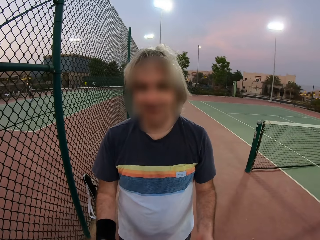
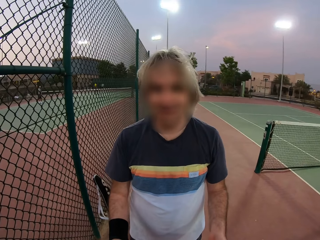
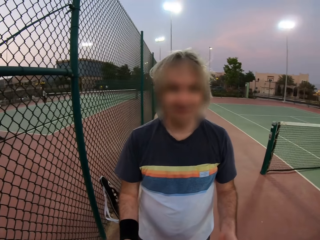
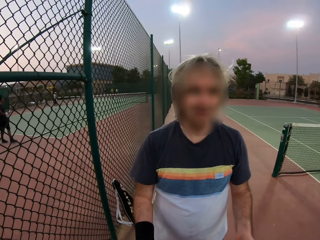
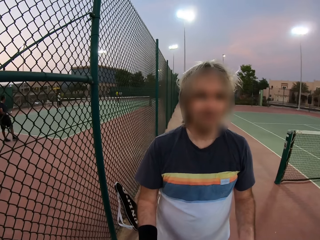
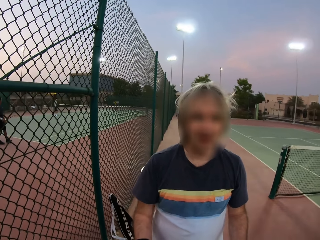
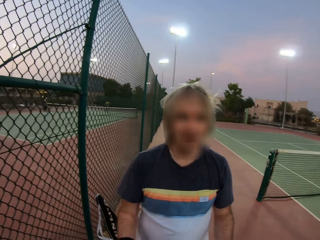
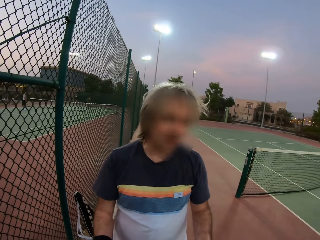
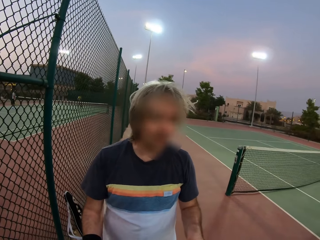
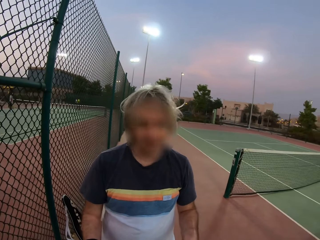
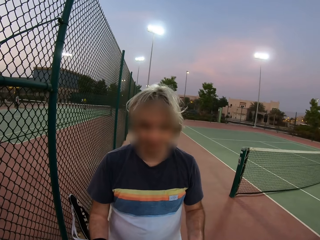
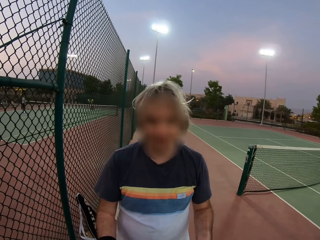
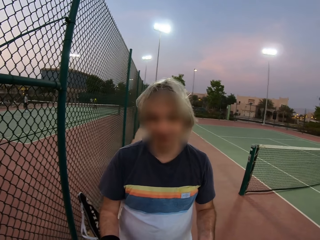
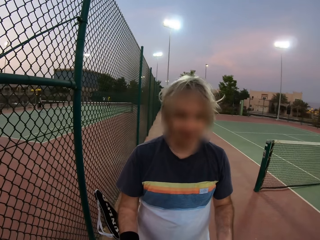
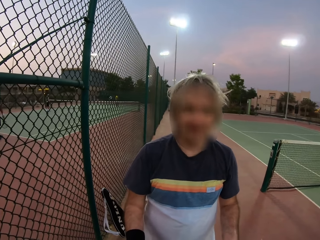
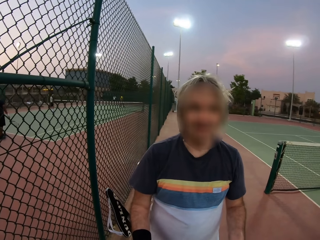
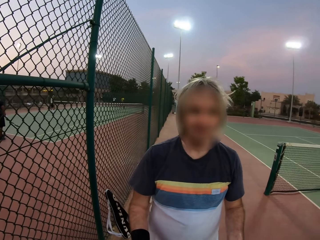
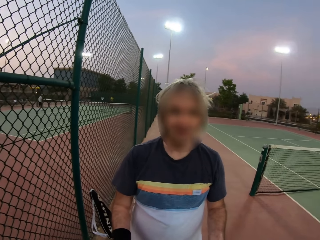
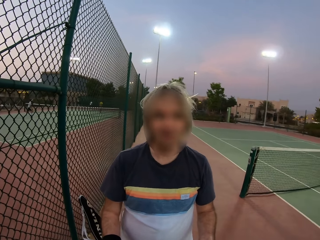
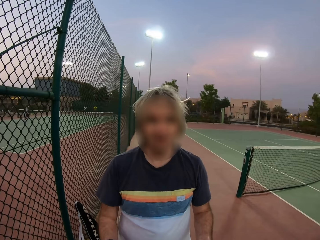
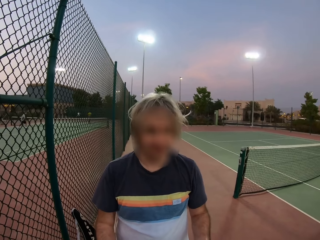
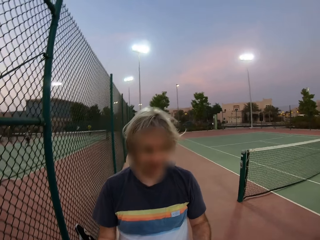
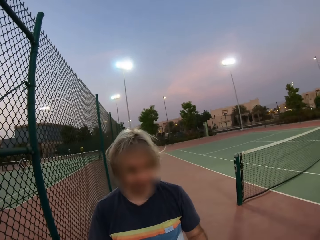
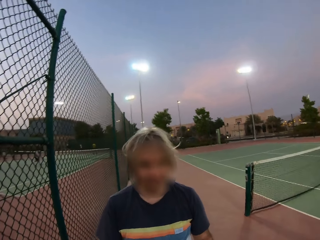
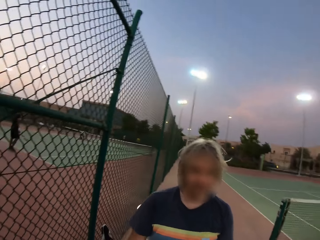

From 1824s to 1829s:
The camera wearer converses with a man.

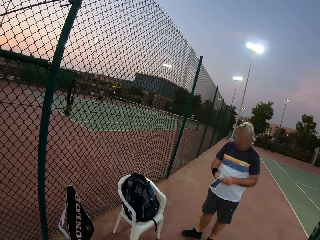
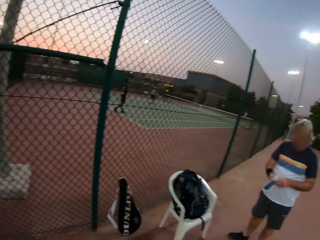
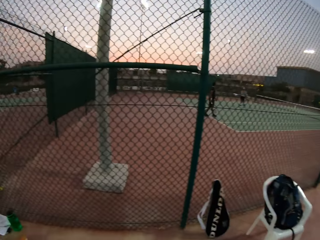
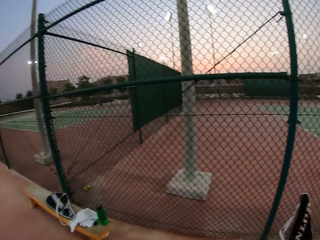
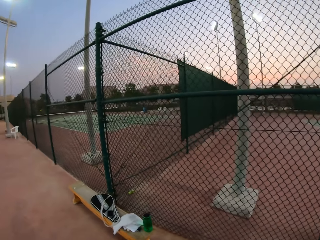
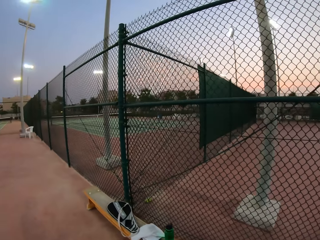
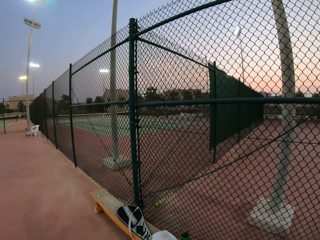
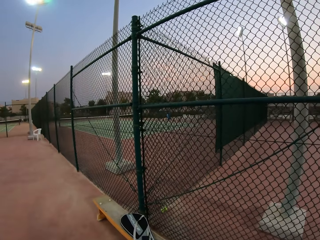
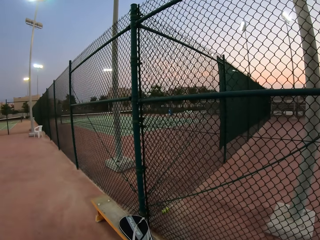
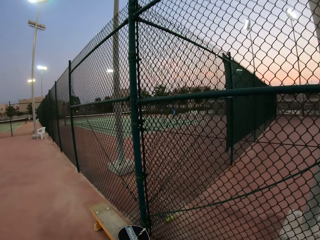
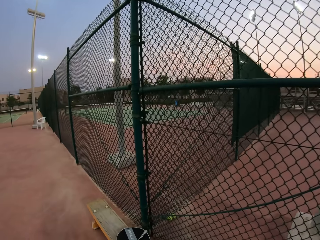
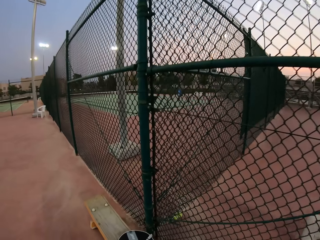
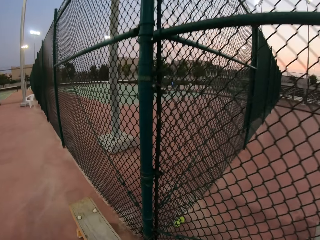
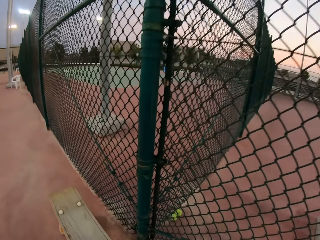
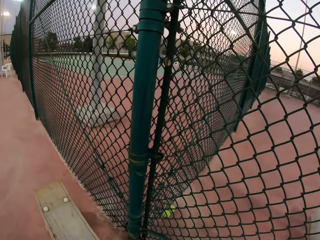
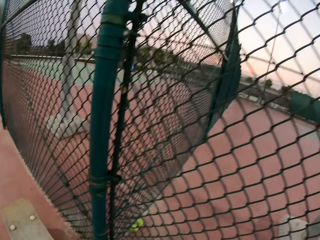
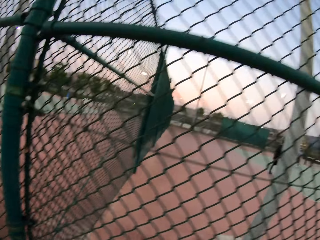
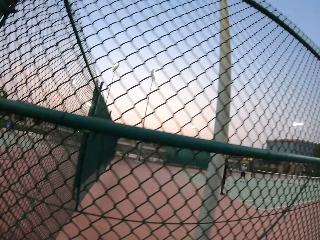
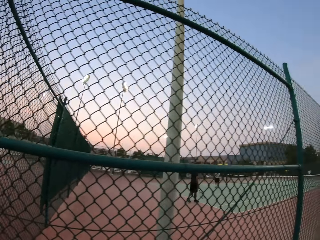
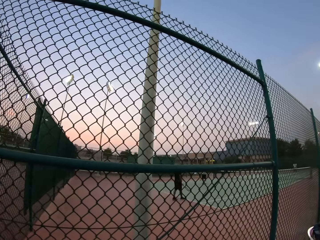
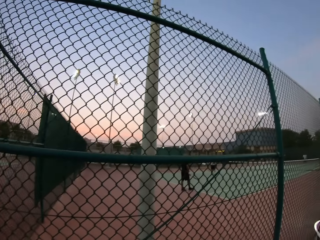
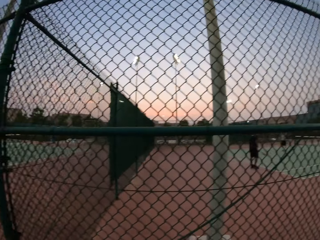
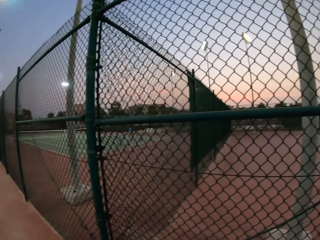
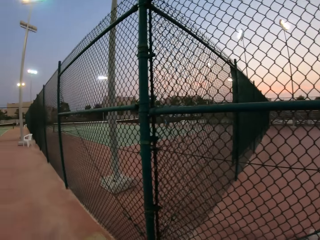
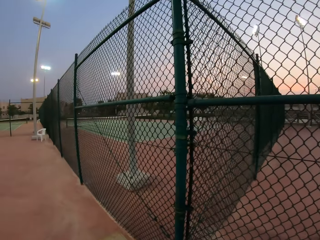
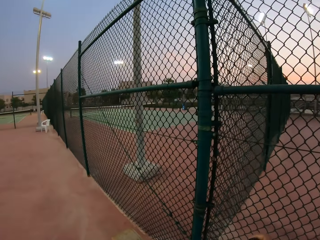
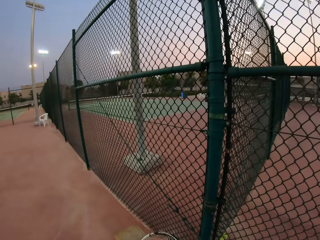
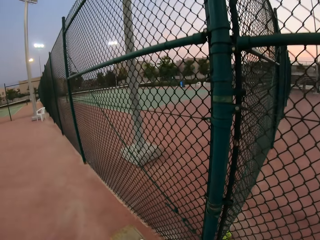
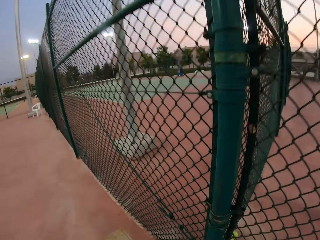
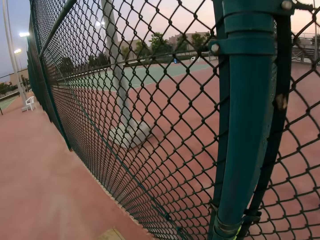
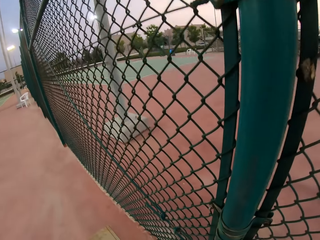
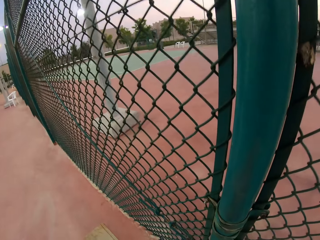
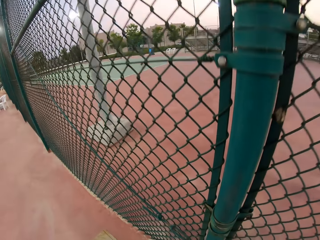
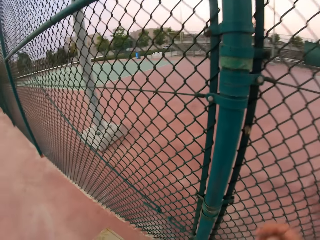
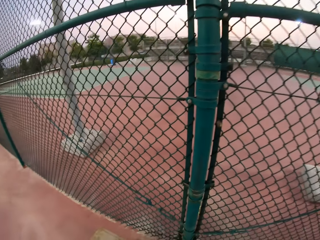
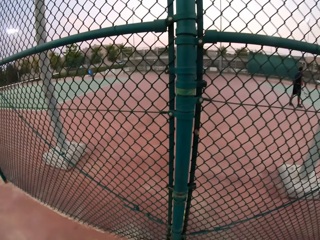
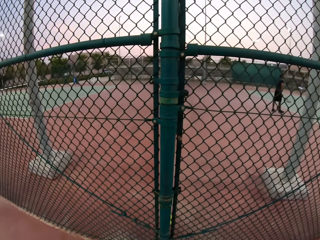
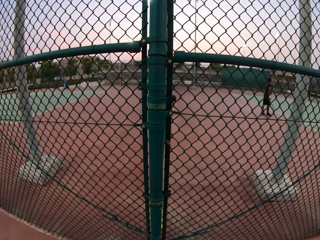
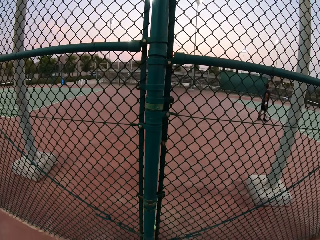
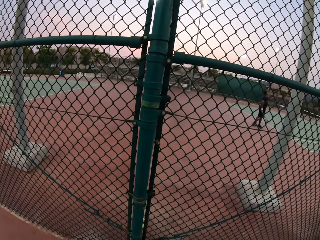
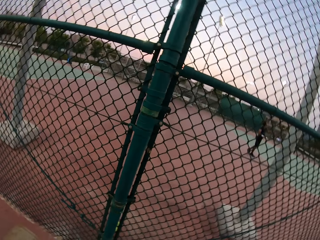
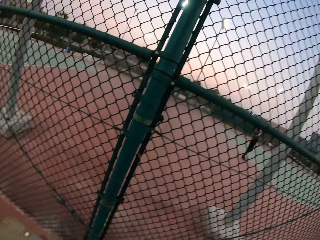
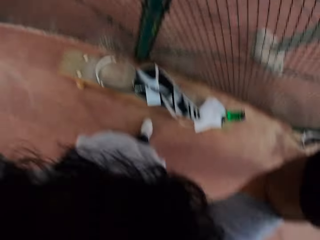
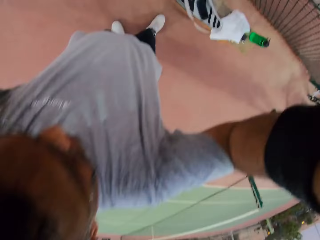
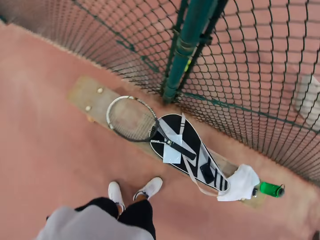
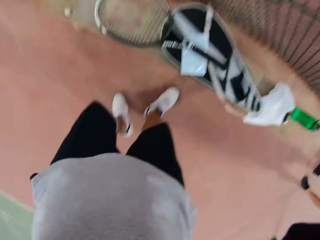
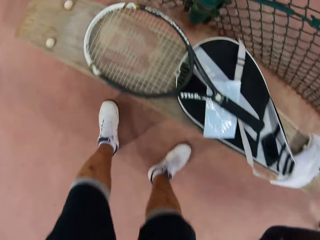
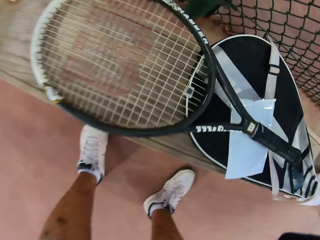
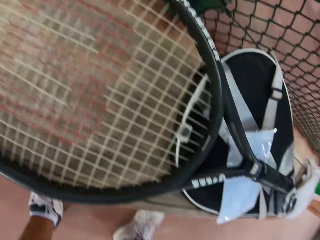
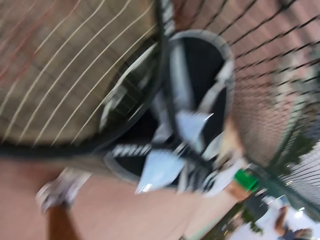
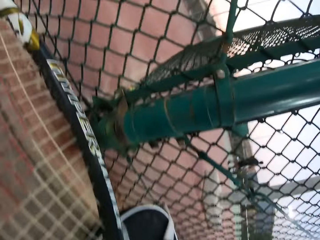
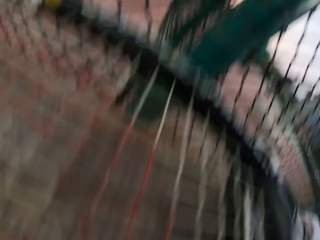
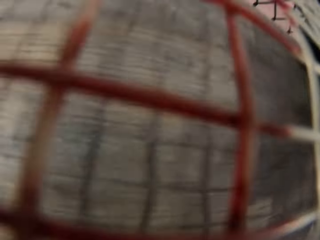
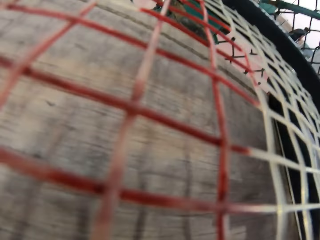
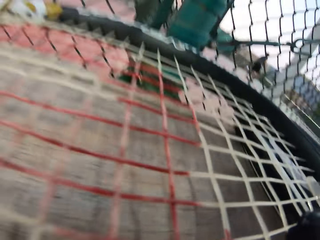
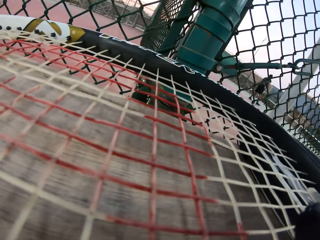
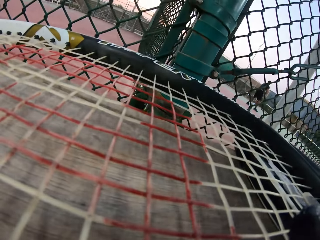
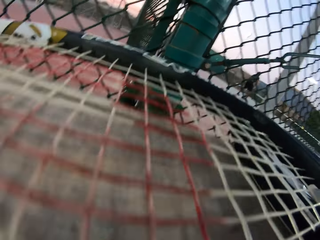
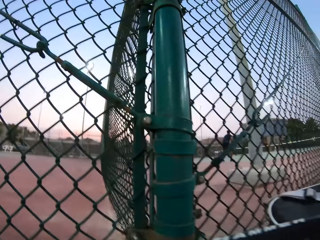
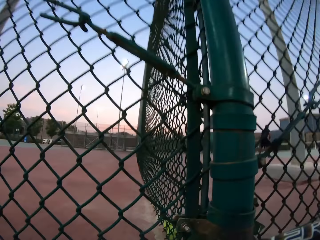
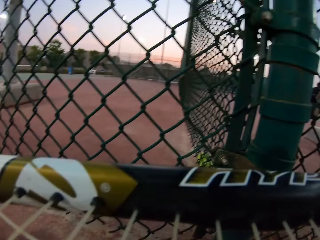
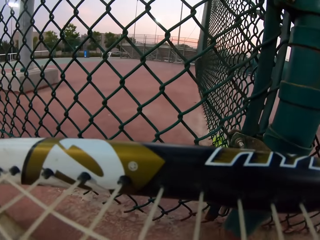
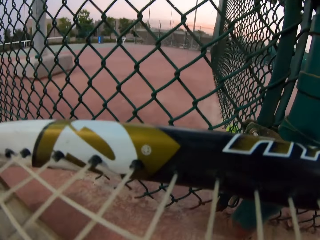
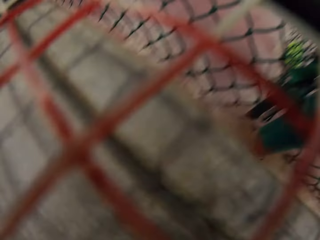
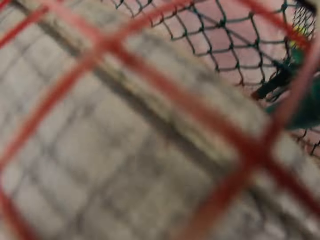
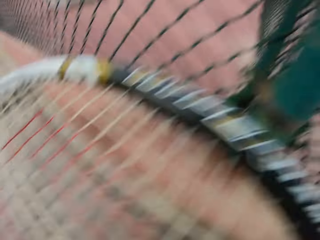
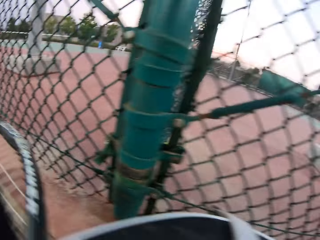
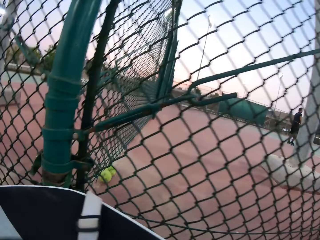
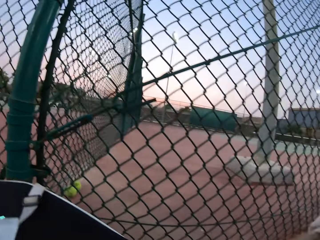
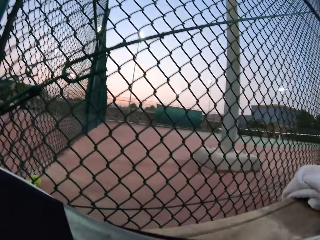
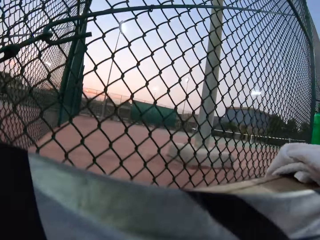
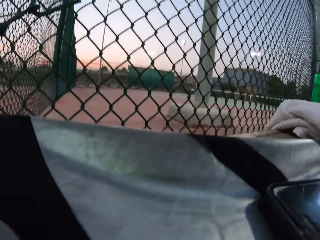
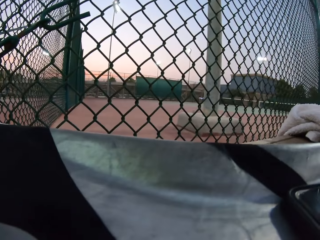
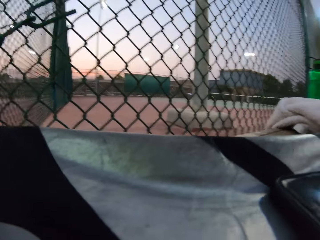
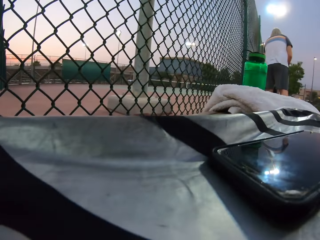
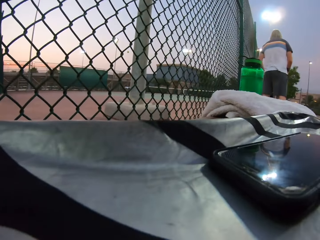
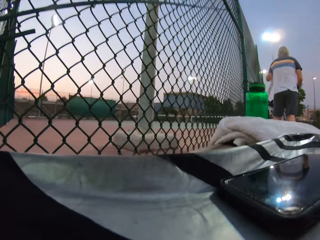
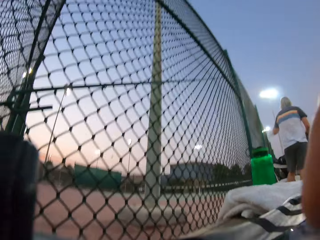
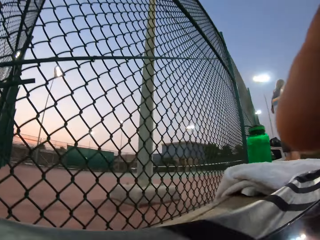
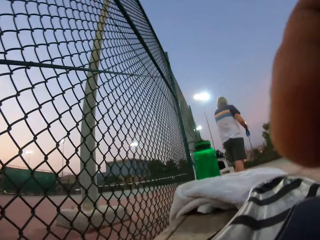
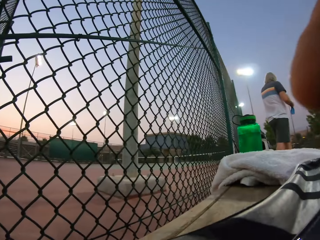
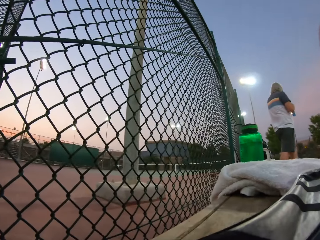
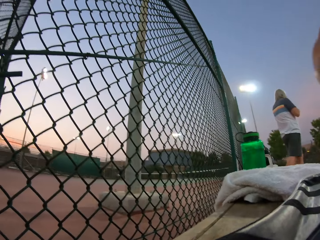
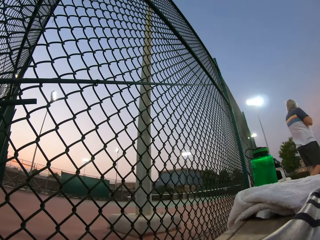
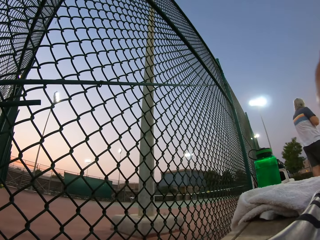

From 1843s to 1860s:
The camera wearer moves the camera around the pitch. They stare at a tennis racket. They pick up the tennis racket on top of the bench.
